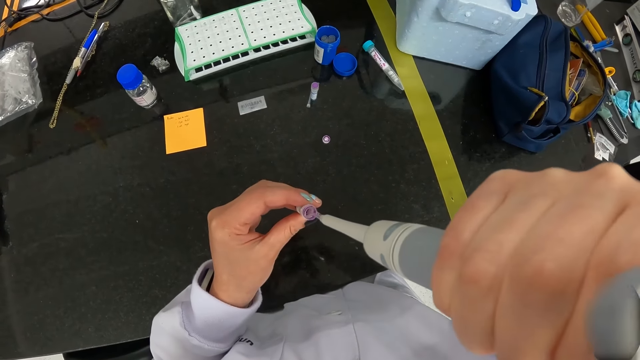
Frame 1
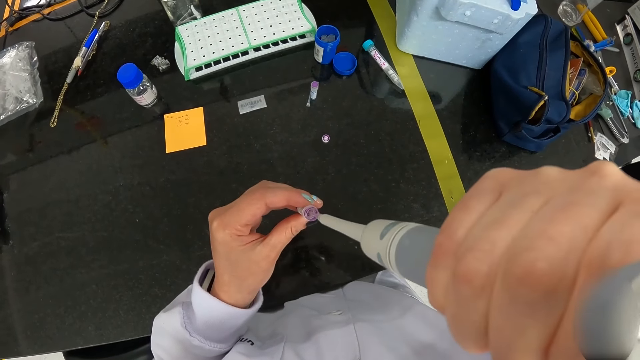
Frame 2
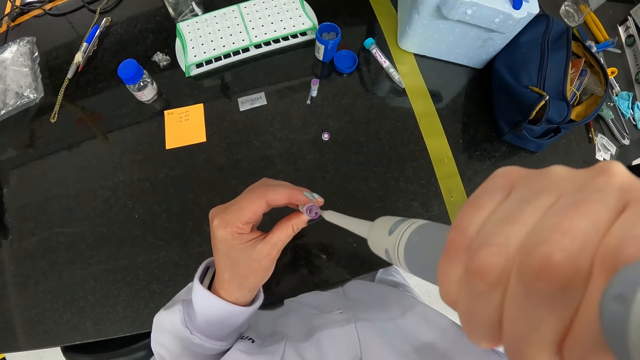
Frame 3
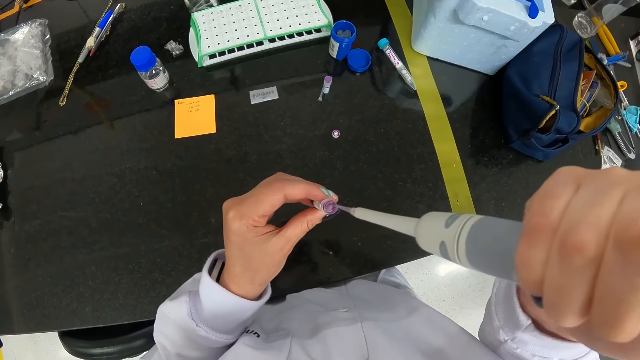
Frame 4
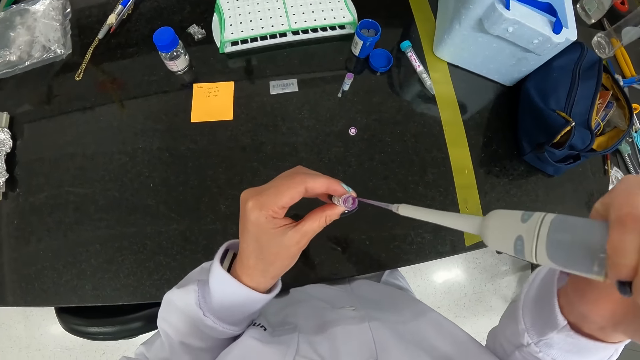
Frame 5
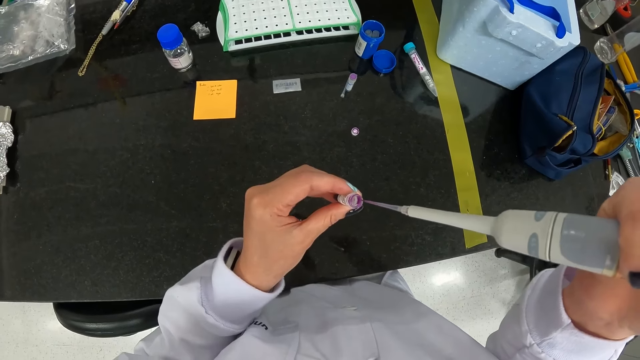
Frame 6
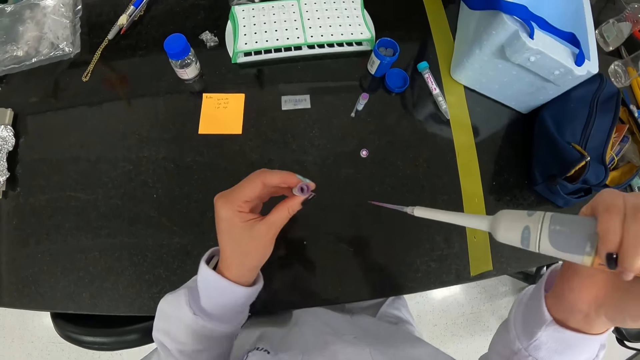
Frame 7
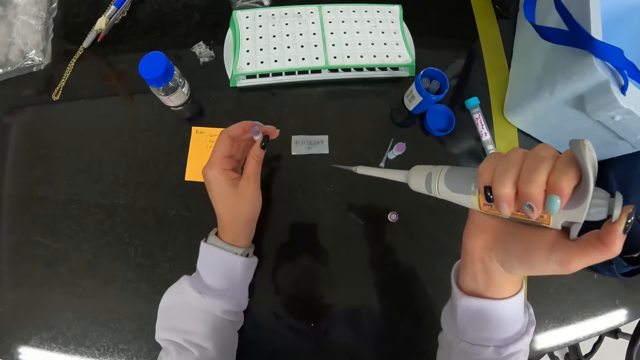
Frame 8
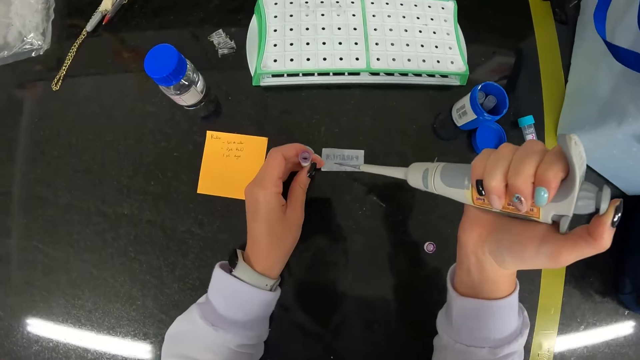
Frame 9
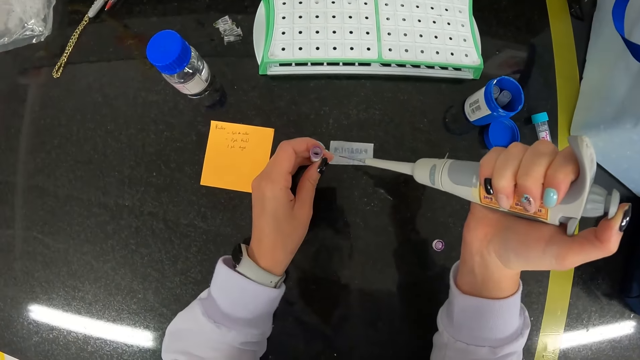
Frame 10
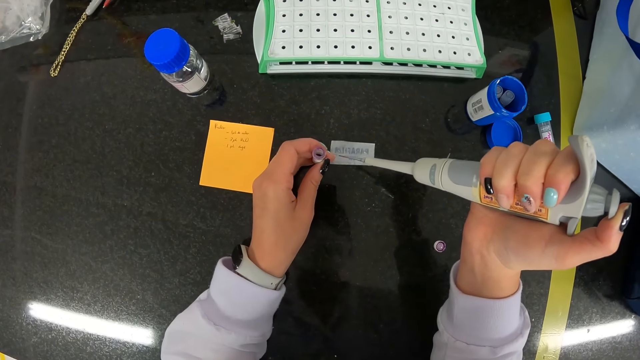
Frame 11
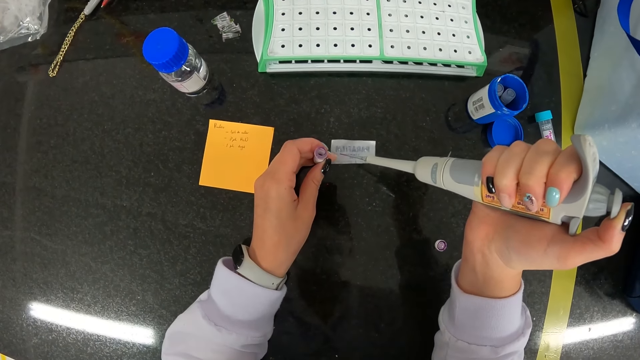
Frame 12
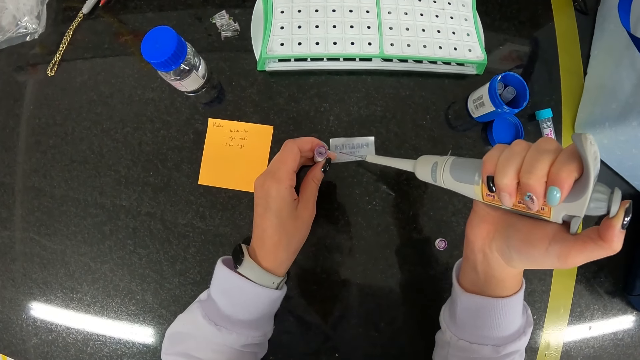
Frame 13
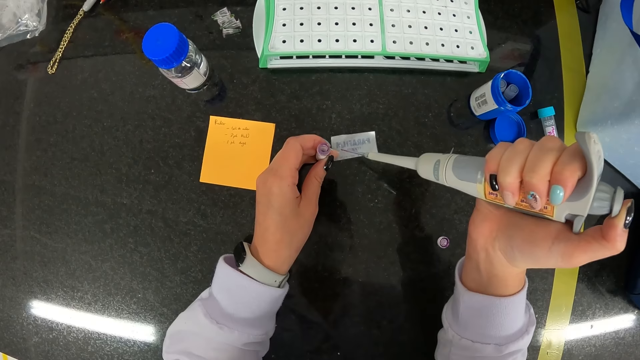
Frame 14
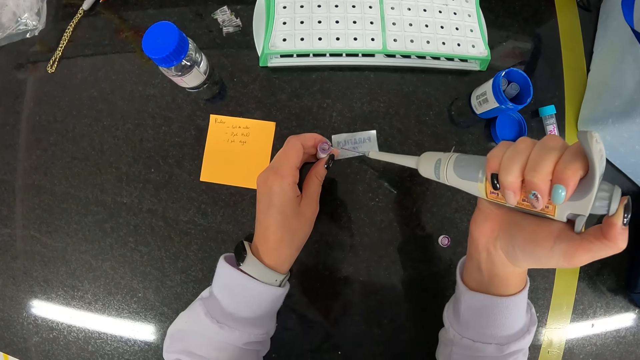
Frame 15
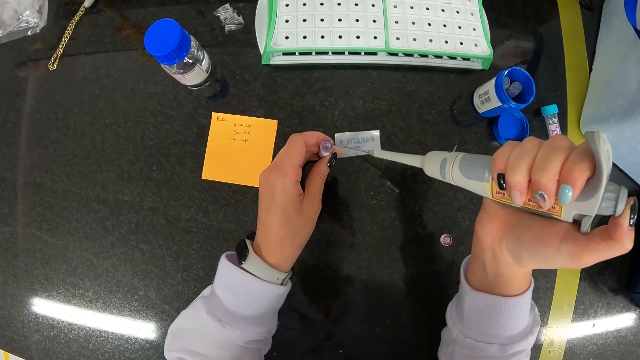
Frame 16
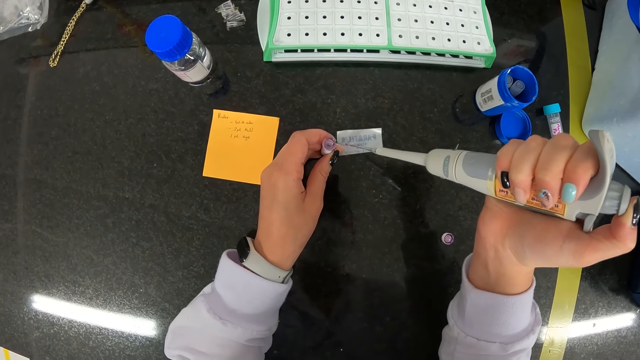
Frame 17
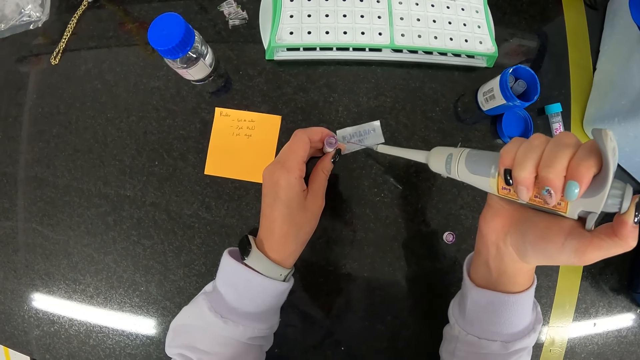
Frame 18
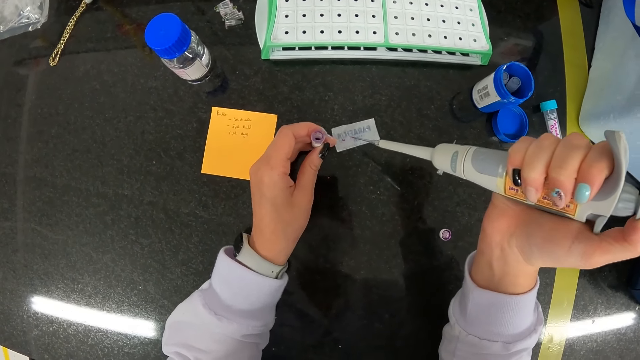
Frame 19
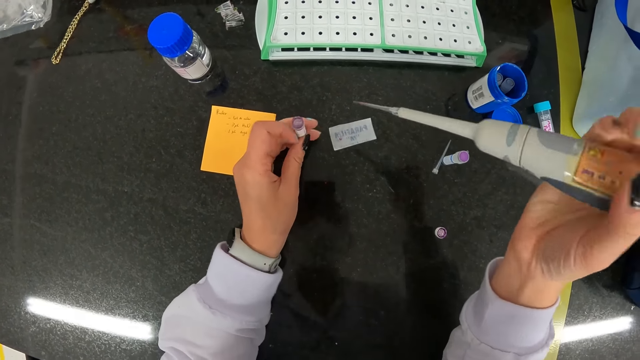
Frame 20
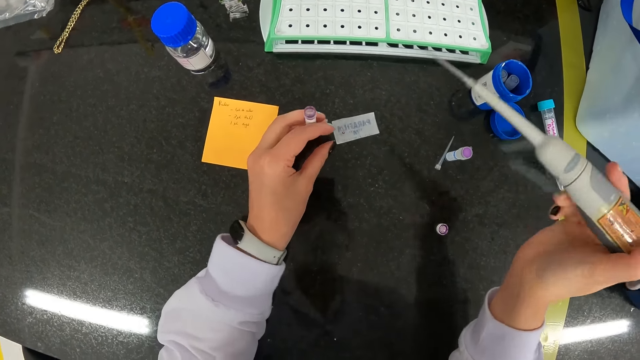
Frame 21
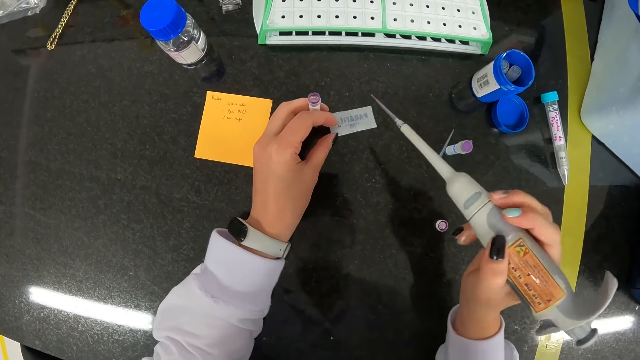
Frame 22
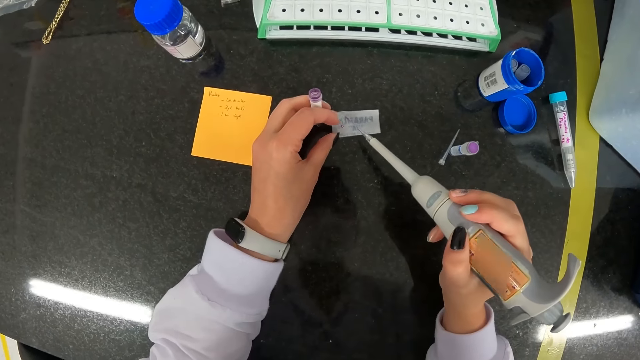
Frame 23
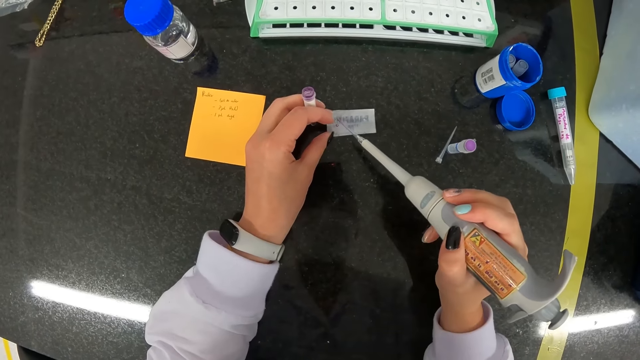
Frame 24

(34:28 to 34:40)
The camera wearer holds the paper on the table with her left hand. She dispenses the liquid in the micropipette in her right hand on the paper on the table.

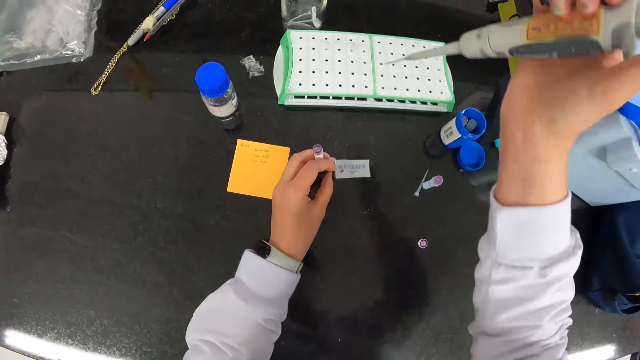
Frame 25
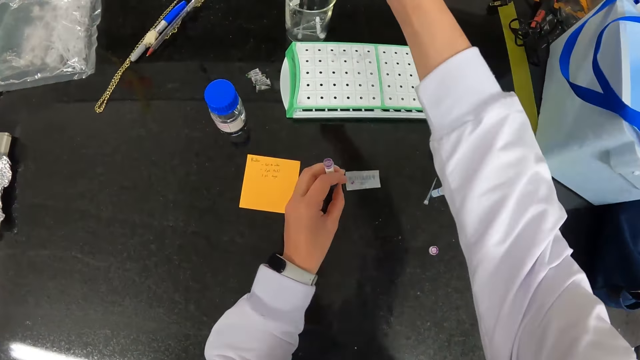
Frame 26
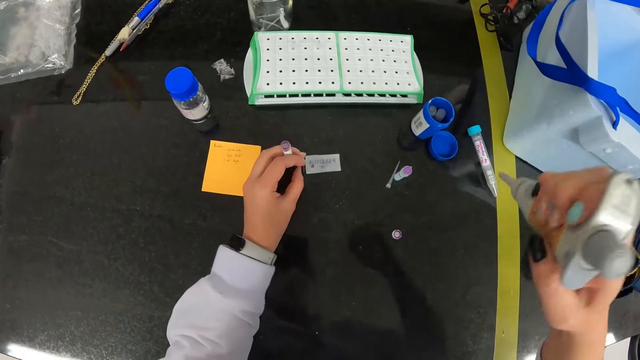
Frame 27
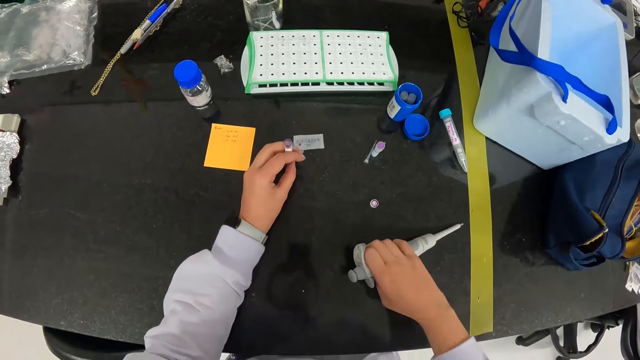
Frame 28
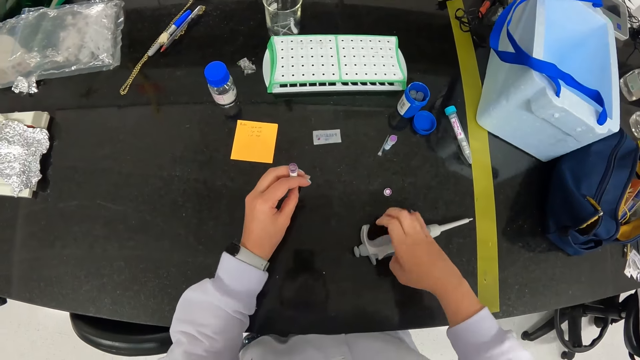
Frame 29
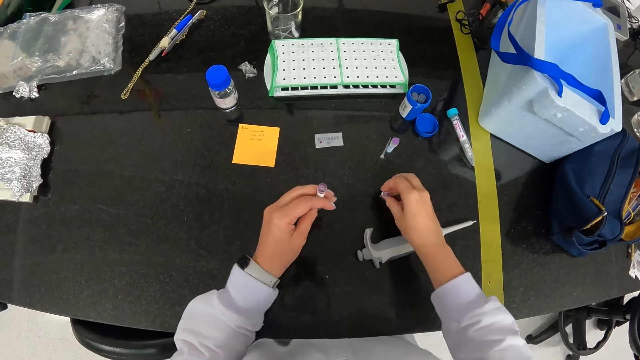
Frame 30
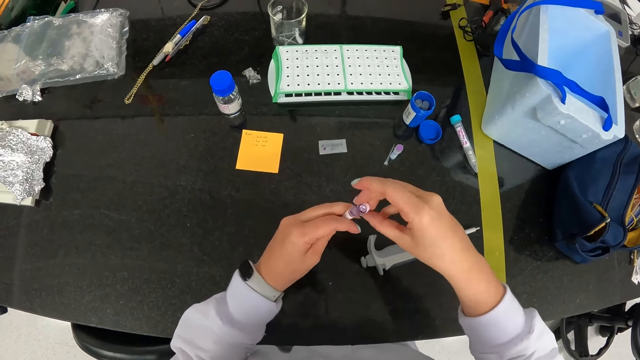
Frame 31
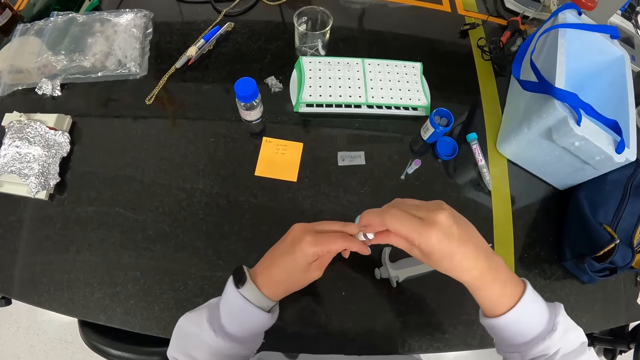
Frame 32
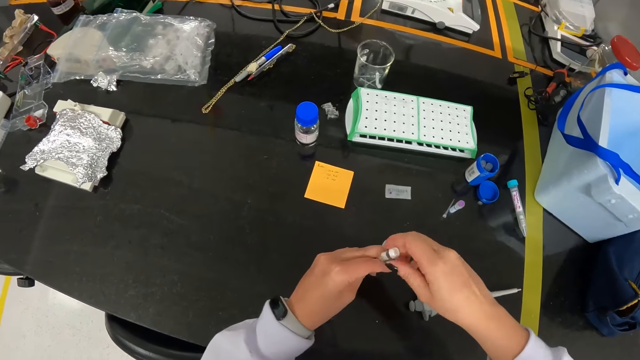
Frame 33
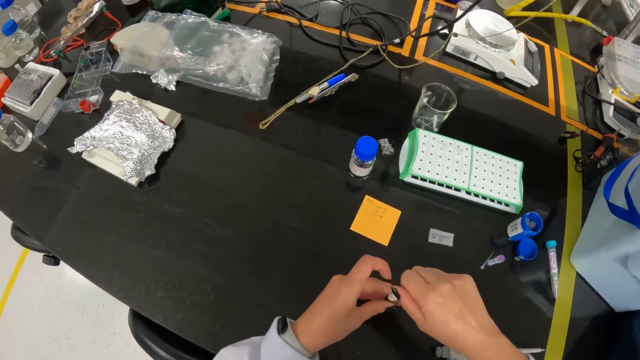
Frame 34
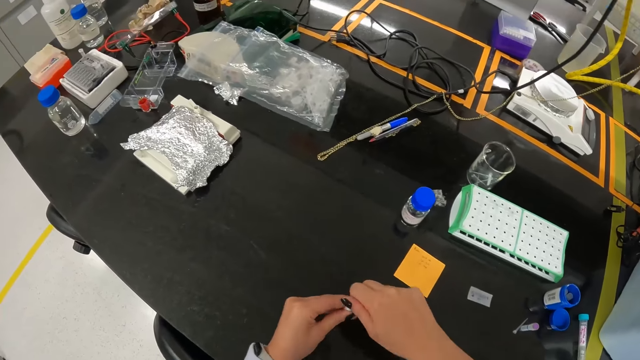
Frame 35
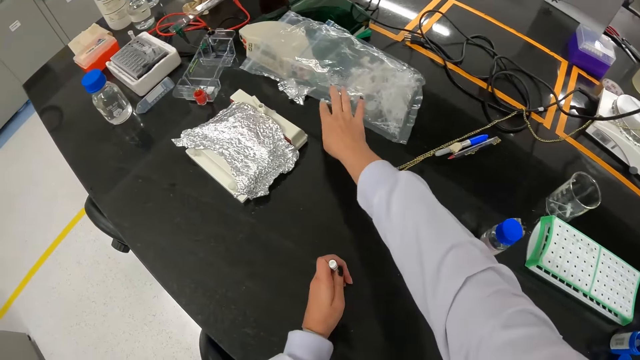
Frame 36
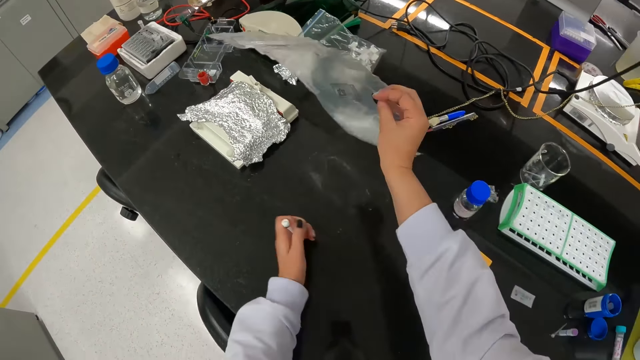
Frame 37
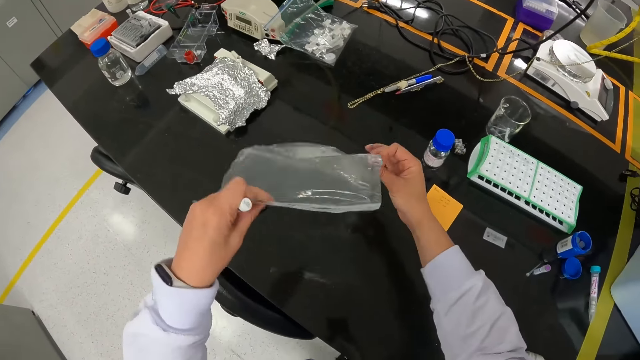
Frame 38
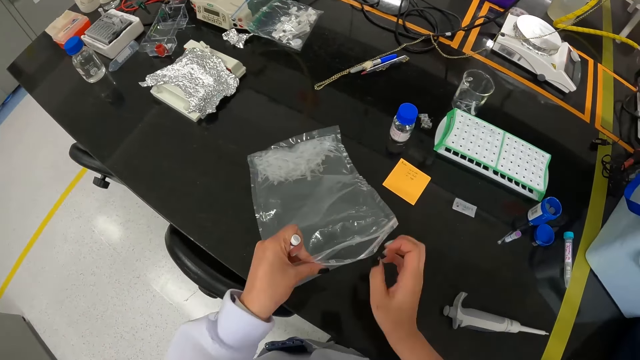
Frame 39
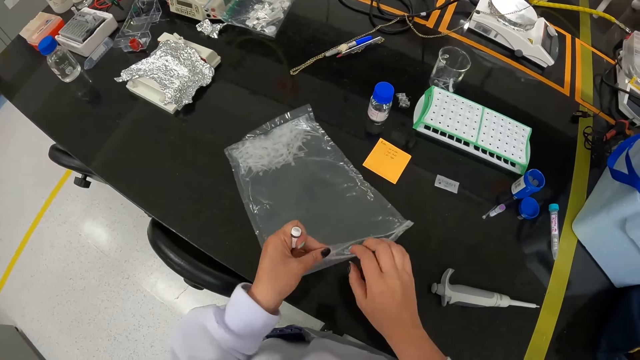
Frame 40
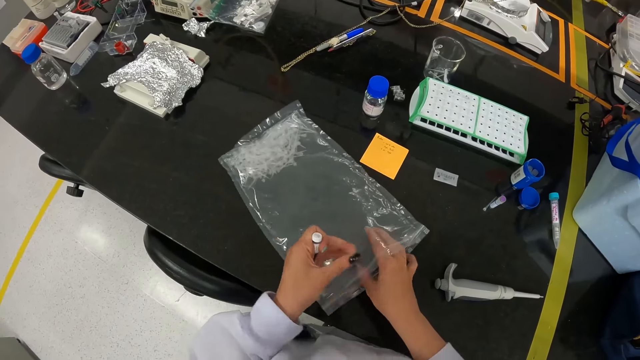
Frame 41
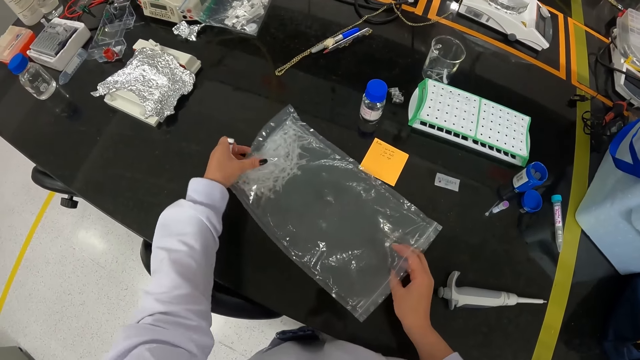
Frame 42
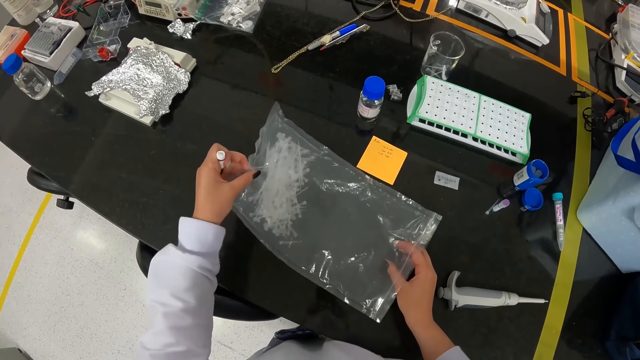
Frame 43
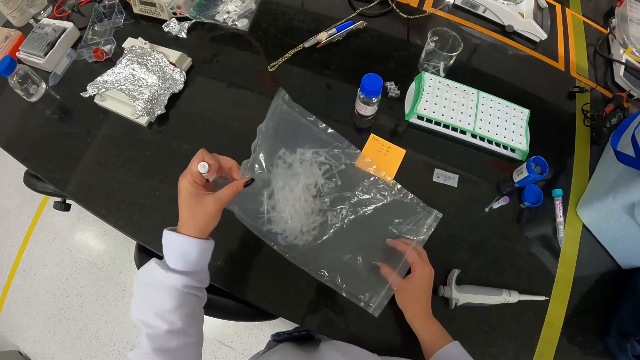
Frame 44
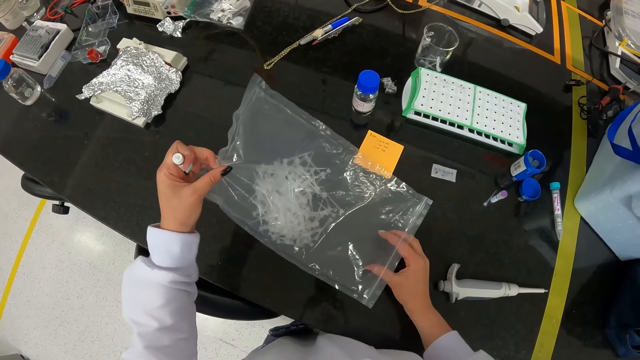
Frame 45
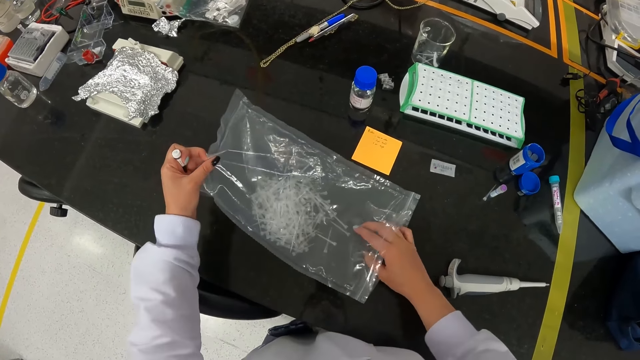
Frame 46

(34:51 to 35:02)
The camera wearer drops the pipette tip of the micropipette into the beaker on the table with her right hand. She drops the micropipette on the table with her right hand. She picks up the sample tube cover on the table with her right hand. She covers the sample tube in her left hand with the sample tube cover in her right hand. She picks up a sachet of pipette tips on the table with her left hand. She drops the sachet of pipette tips on the table with her left hand.
